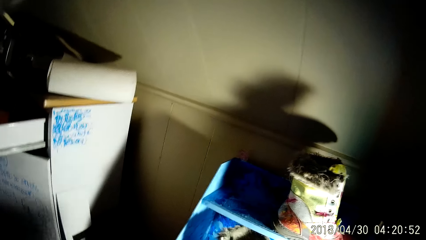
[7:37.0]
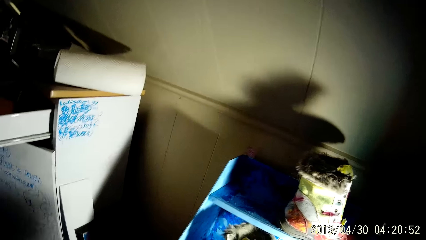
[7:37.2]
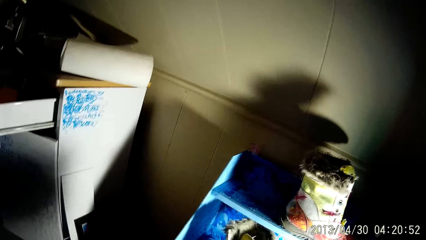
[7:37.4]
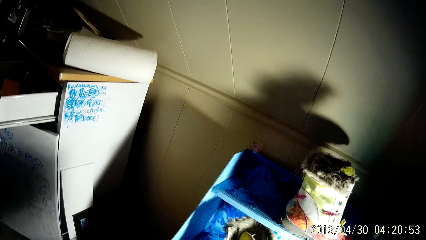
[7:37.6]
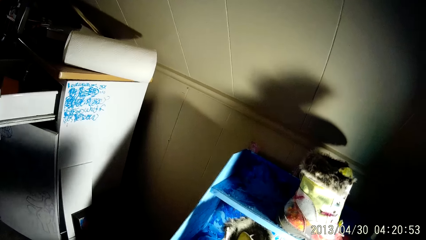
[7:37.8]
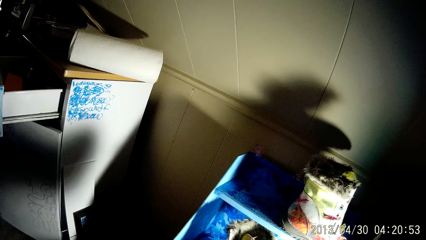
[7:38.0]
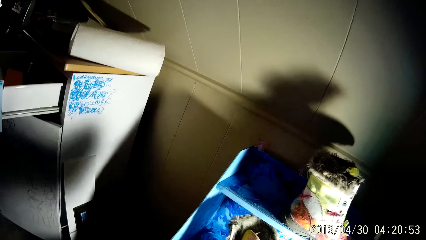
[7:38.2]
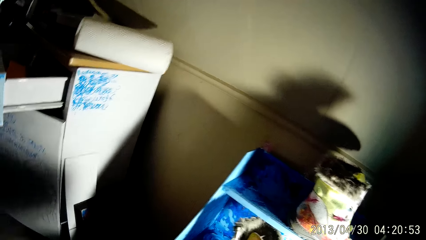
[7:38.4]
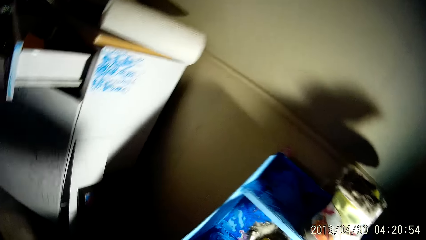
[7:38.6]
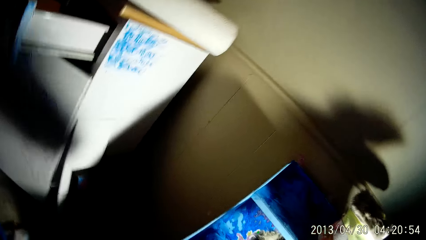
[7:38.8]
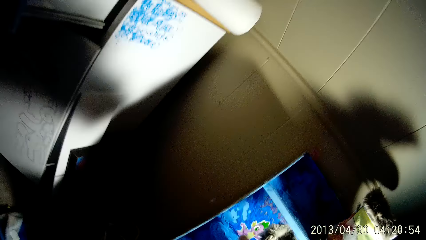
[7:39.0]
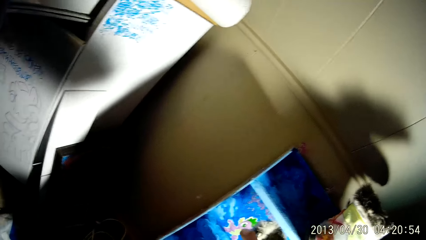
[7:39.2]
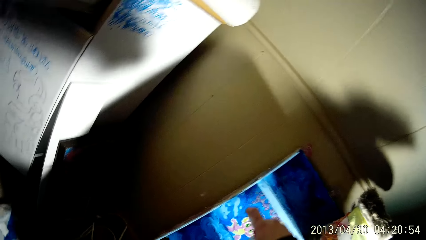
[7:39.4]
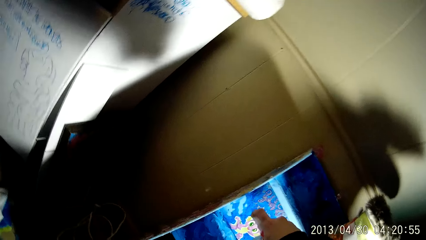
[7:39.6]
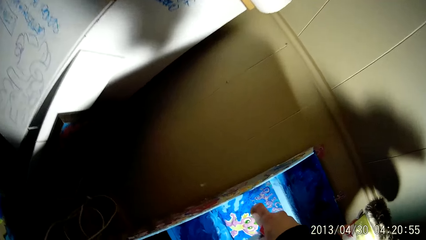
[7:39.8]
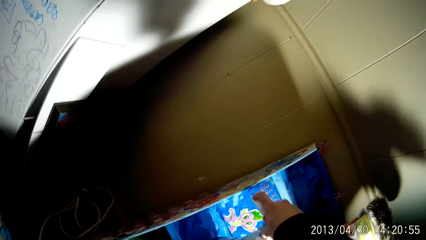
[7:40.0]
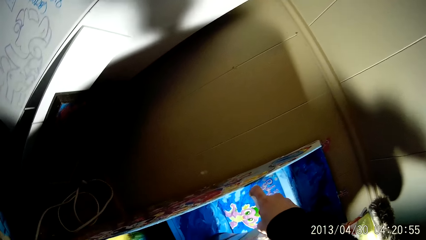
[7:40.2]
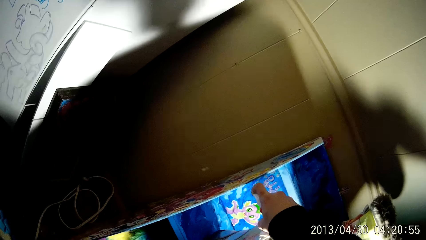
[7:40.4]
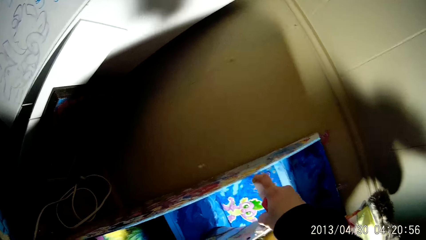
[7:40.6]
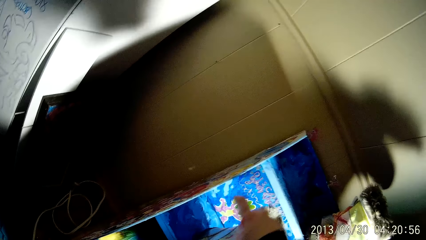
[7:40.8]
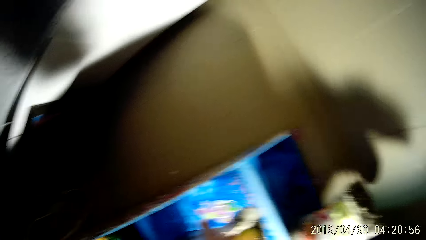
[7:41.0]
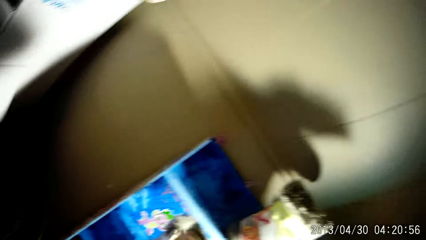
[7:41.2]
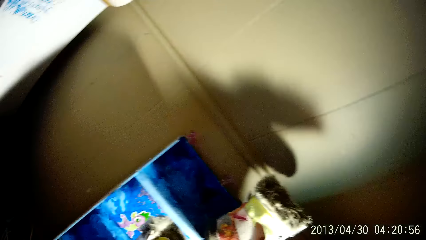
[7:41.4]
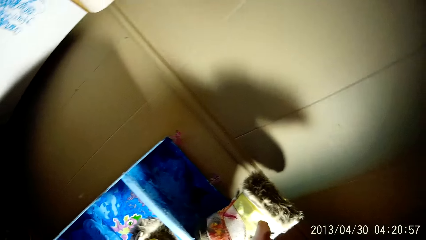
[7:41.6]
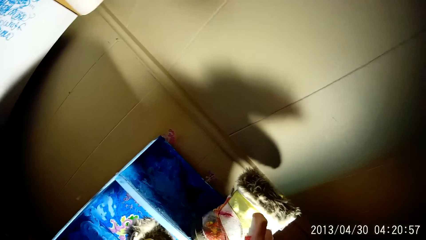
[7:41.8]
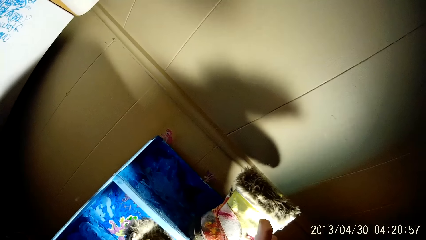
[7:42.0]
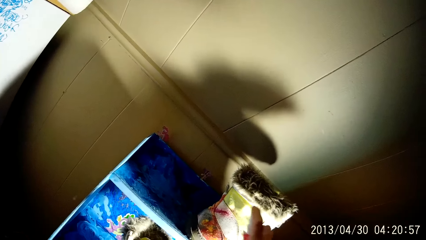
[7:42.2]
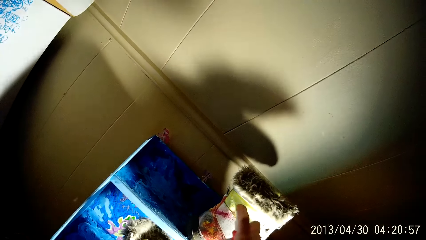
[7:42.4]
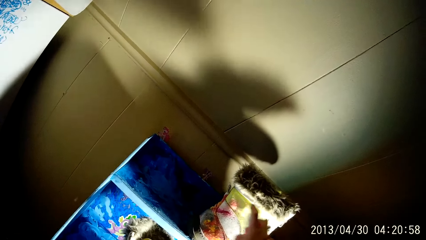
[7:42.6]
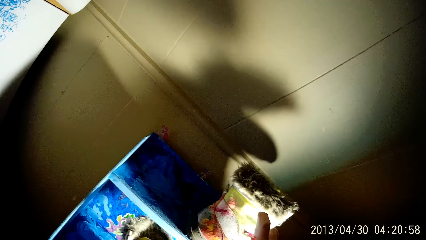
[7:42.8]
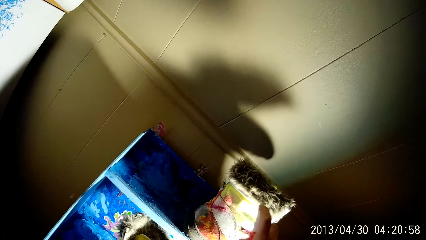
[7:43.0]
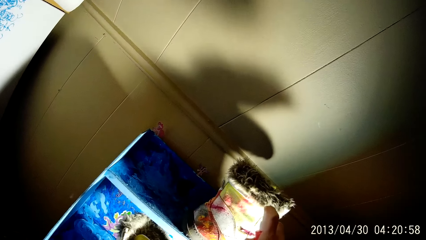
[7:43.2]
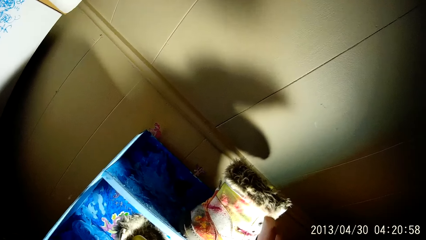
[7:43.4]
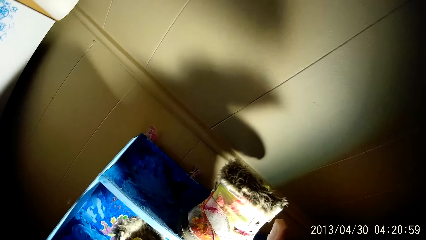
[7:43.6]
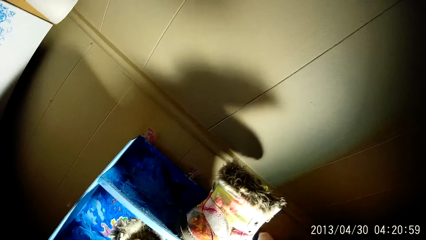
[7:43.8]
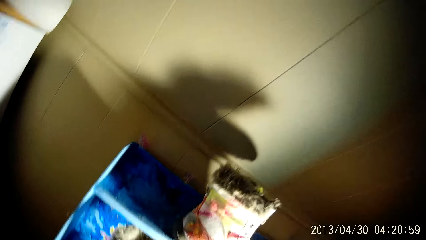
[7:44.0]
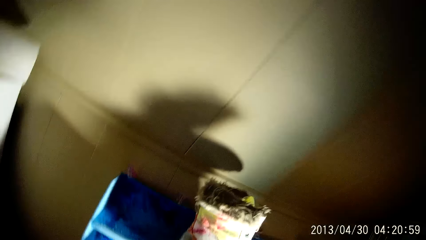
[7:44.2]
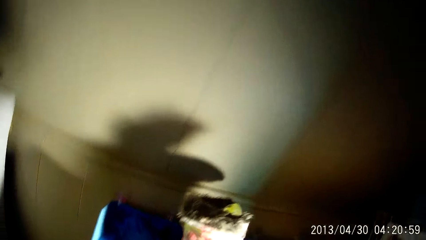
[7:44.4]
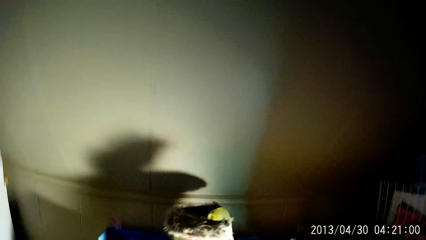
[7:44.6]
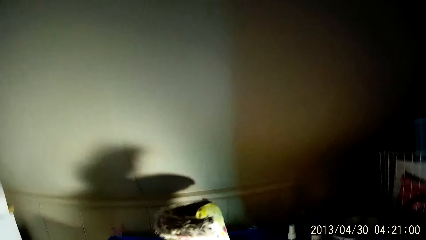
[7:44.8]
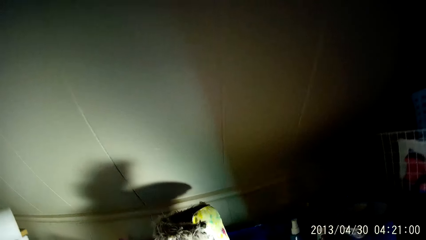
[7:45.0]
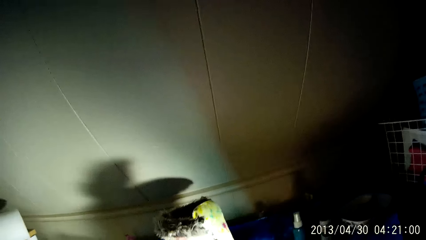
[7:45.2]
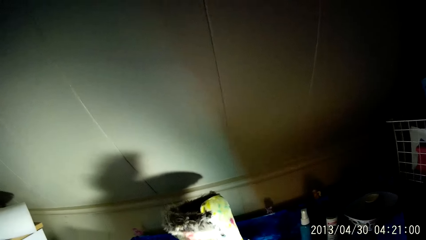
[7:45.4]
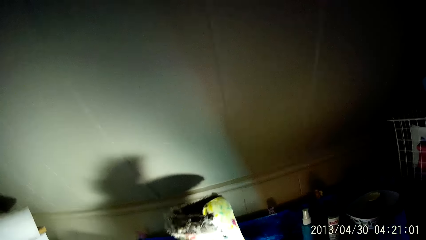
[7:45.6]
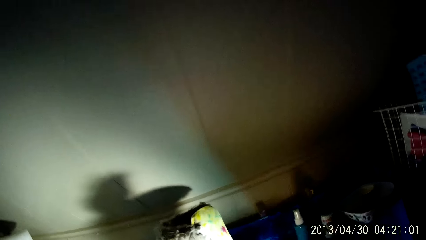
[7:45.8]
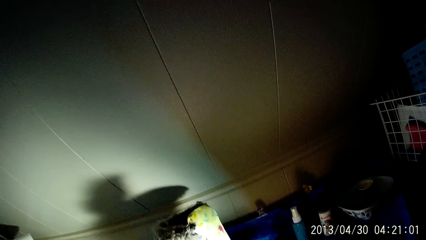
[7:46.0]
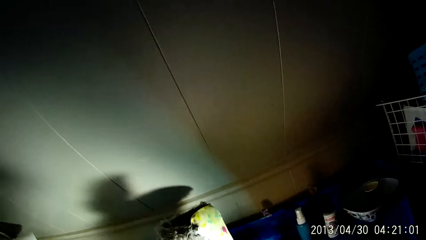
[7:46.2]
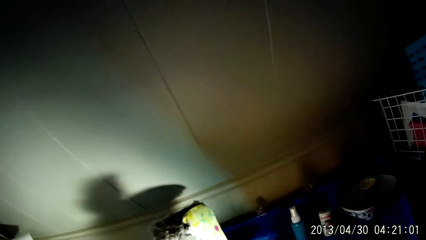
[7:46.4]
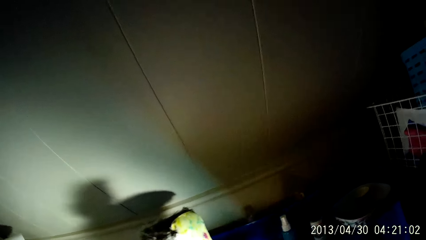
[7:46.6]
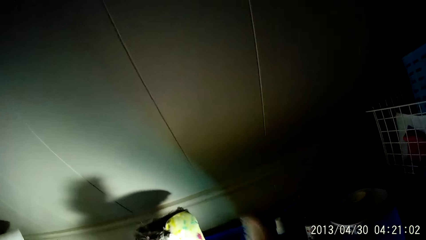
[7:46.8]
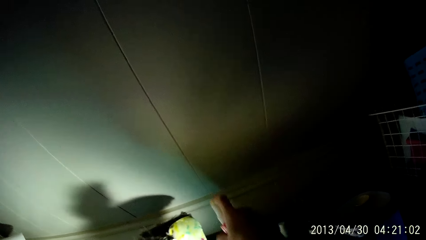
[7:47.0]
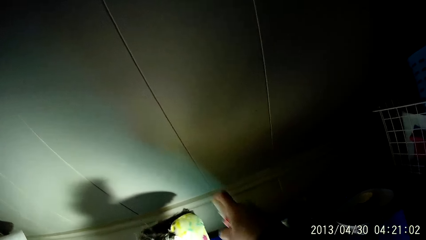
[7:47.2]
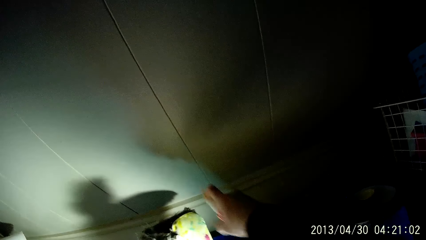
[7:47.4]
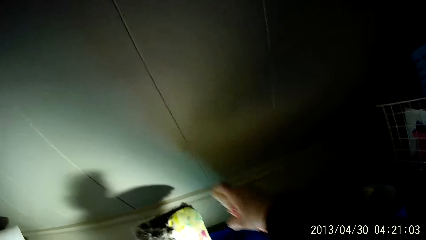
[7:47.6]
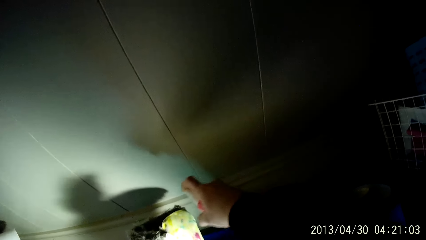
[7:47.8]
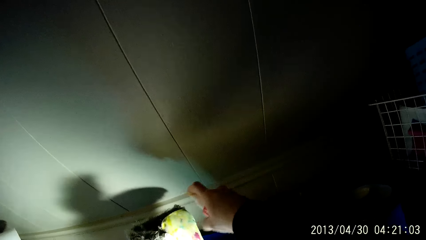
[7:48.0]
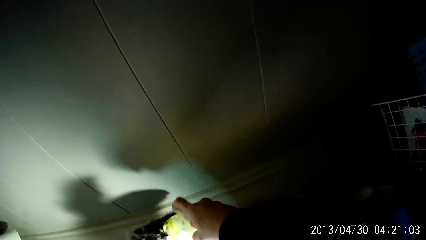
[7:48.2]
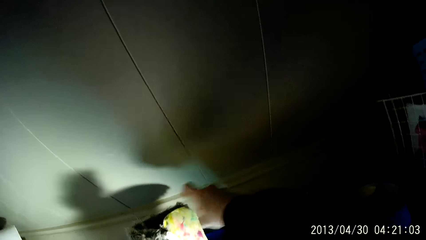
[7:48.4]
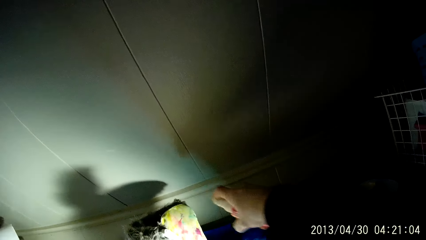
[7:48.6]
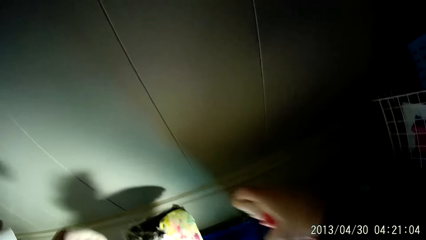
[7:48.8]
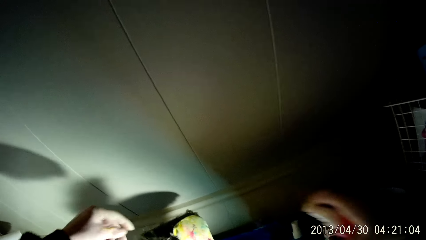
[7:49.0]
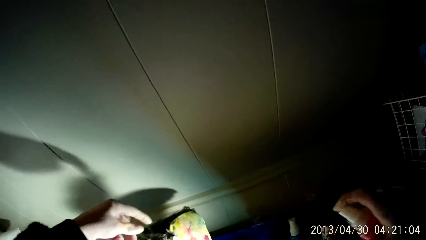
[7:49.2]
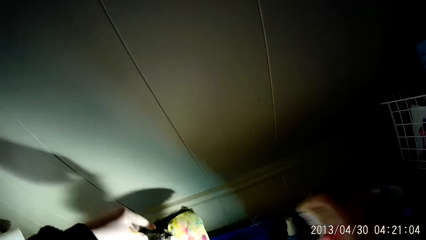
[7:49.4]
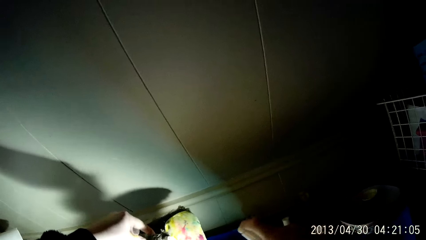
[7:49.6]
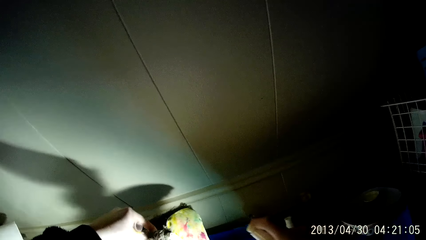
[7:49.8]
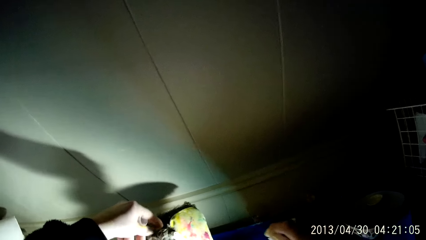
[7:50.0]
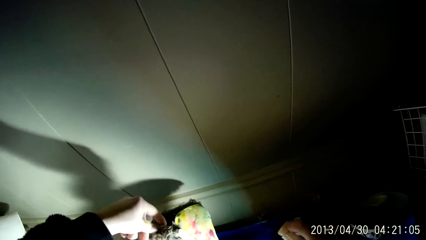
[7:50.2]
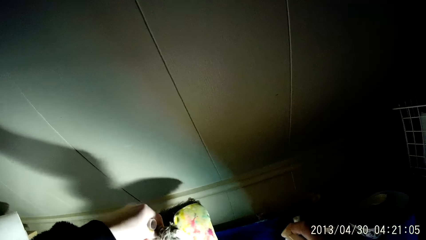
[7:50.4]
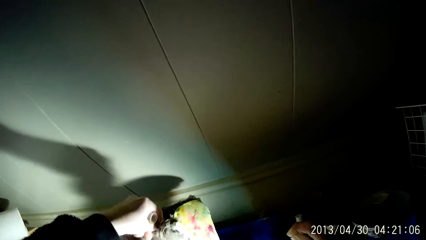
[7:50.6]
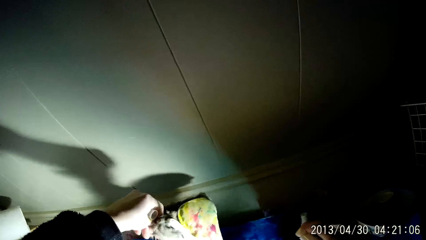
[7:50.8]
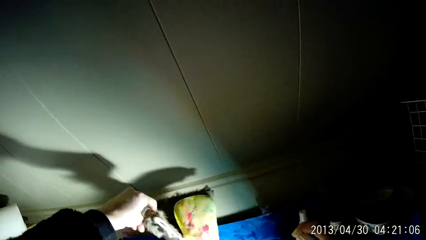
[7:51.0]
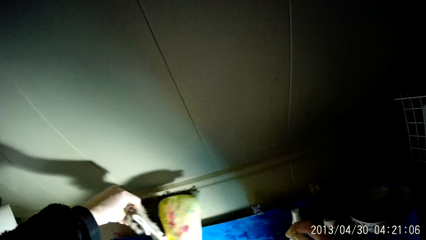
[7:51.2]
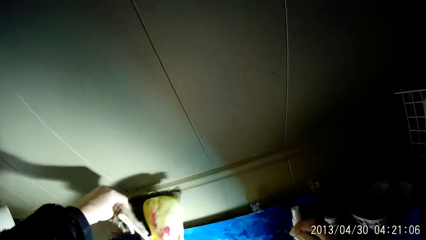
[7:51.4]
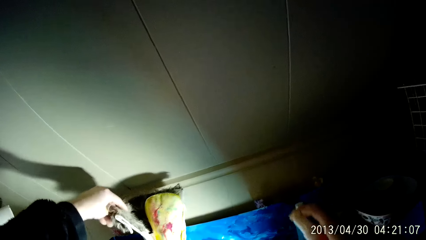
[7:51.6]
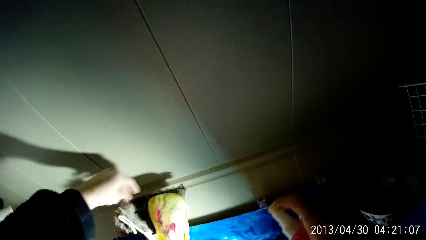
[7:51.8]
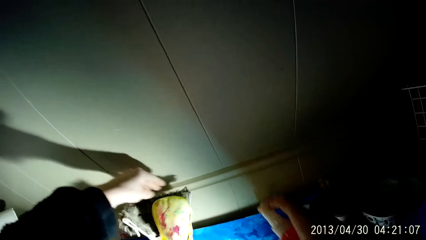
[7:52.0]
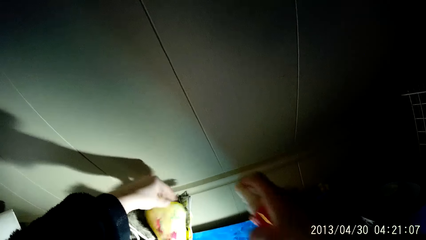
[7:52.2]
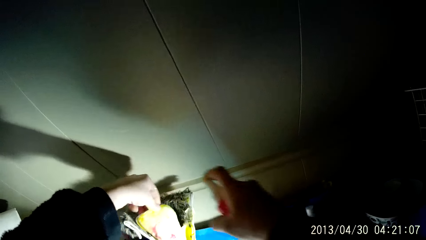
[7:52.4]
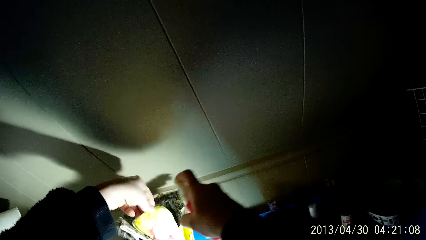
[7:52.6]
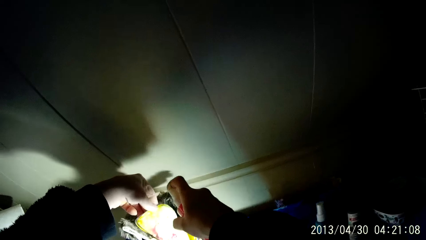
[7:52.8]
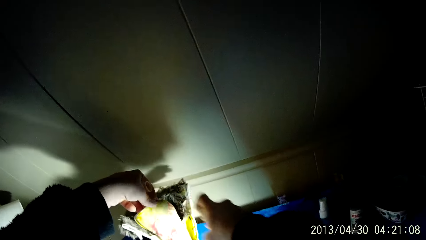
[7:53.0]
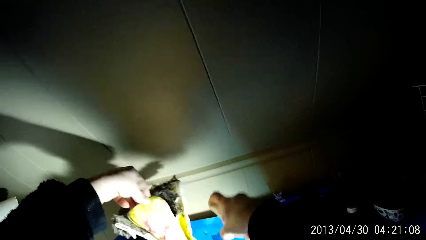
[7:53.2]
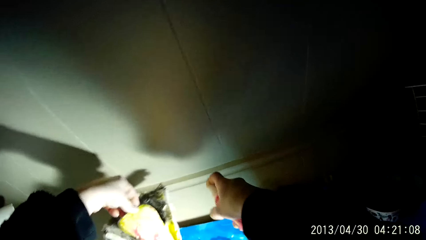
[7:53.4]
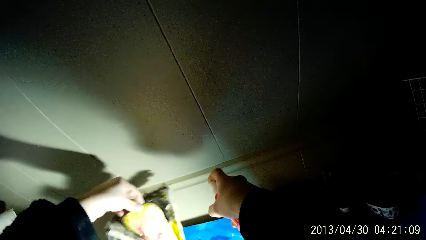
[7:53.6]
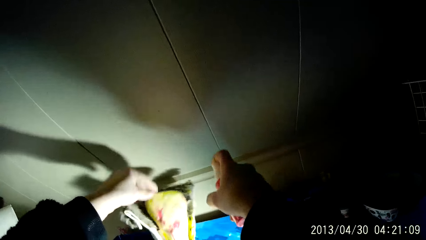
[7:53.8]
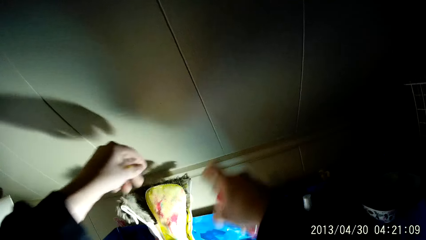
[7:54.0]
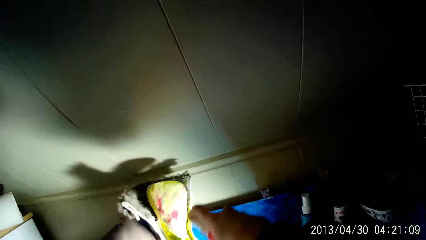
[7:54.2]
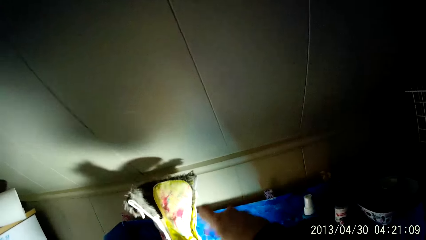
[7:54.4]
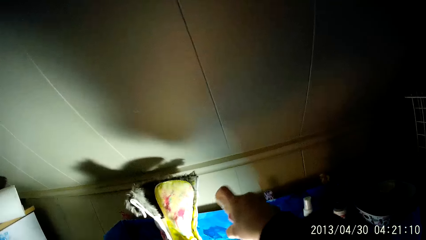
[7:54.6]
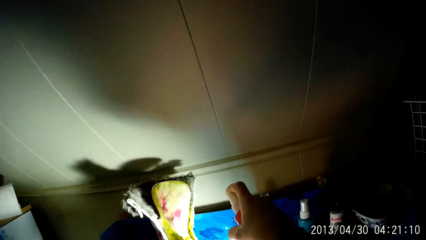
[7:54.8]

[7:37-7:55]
The camera wearer sprays the boot with the spray in his right hand repeatedly. He holds the boot on the shelf with his left hand and adjusts the boot on the shelf with his left hand. He sprays the boot with the spray in his right hand.
